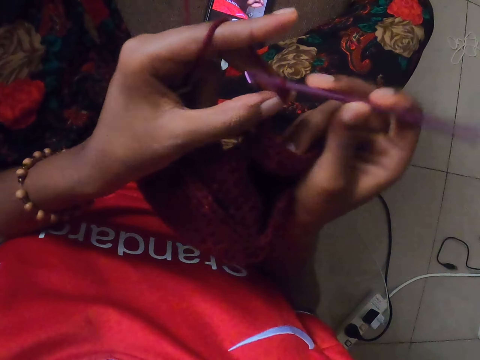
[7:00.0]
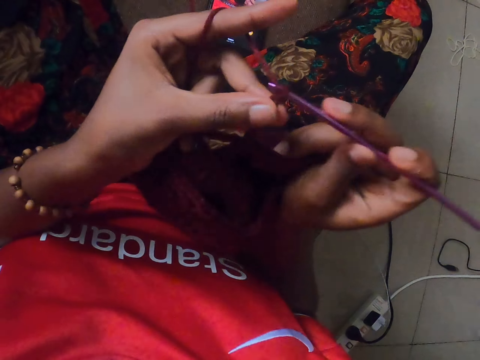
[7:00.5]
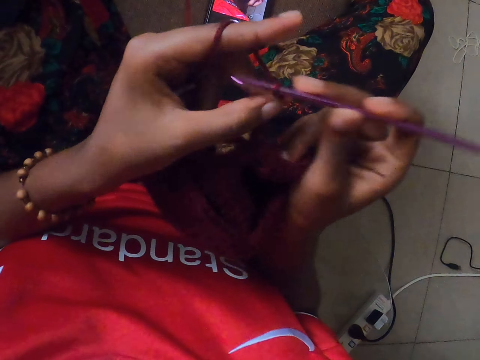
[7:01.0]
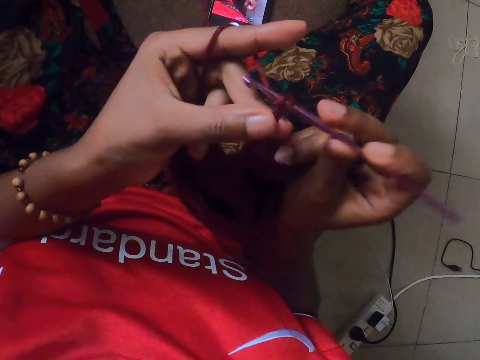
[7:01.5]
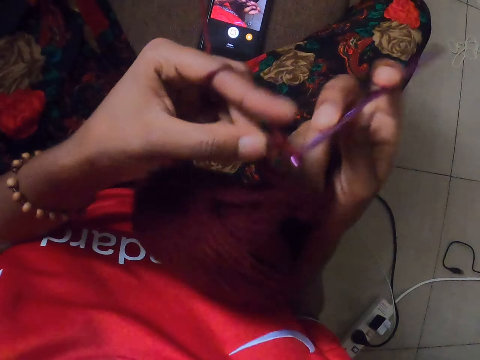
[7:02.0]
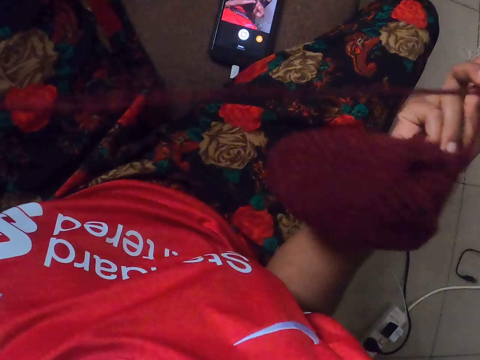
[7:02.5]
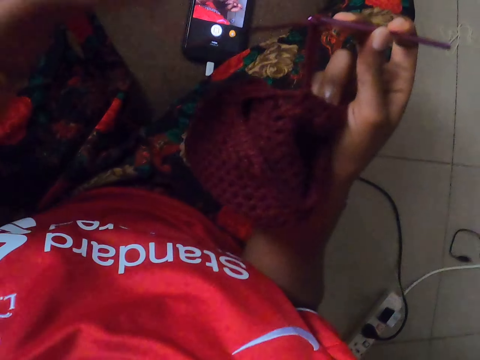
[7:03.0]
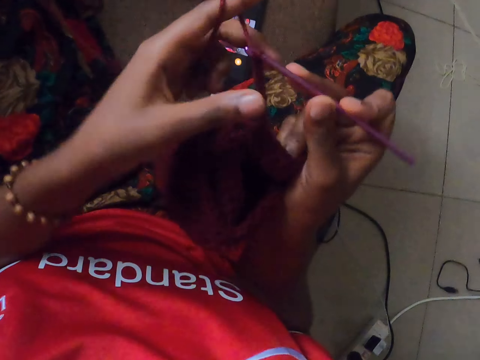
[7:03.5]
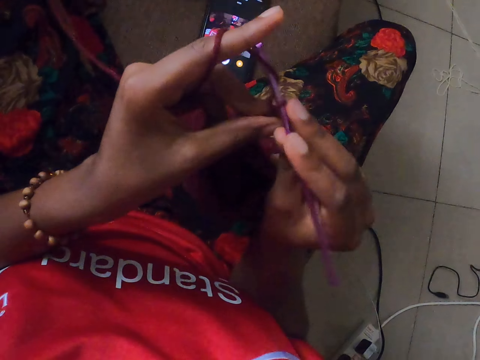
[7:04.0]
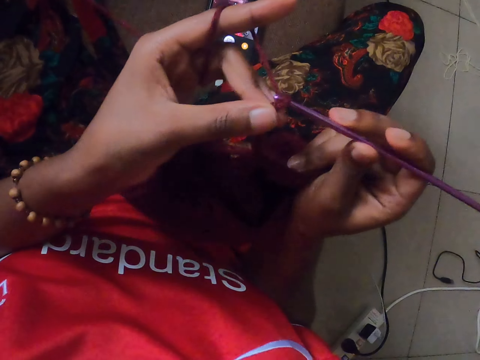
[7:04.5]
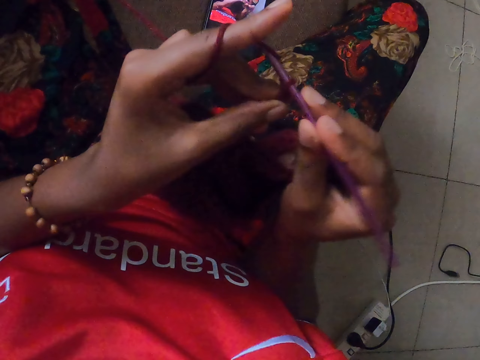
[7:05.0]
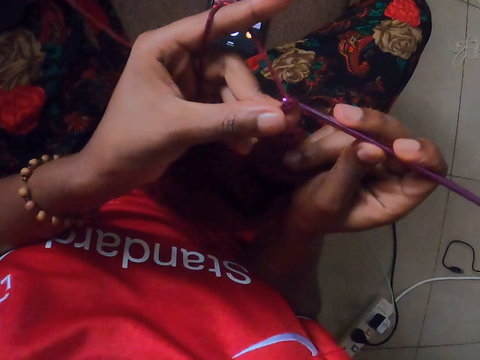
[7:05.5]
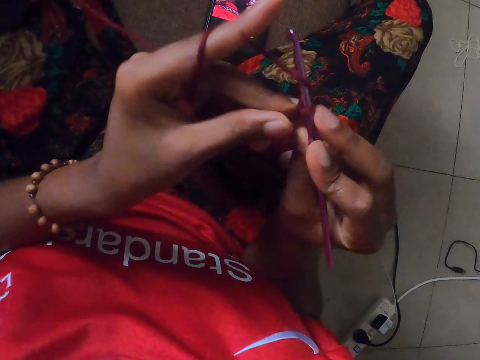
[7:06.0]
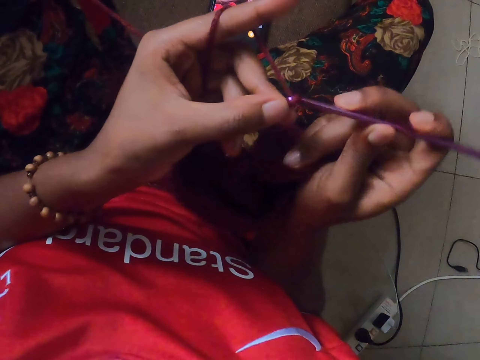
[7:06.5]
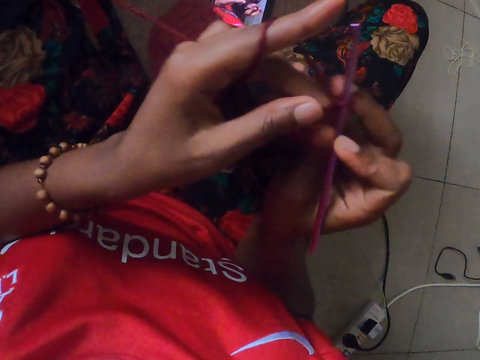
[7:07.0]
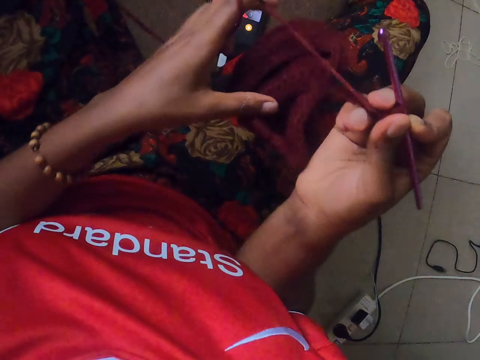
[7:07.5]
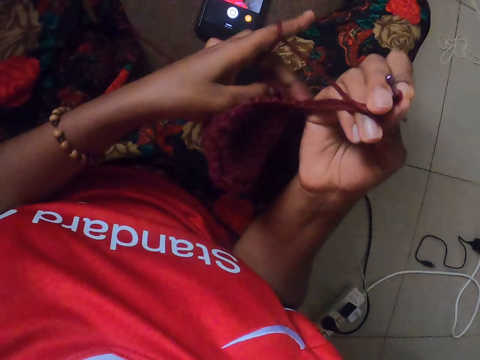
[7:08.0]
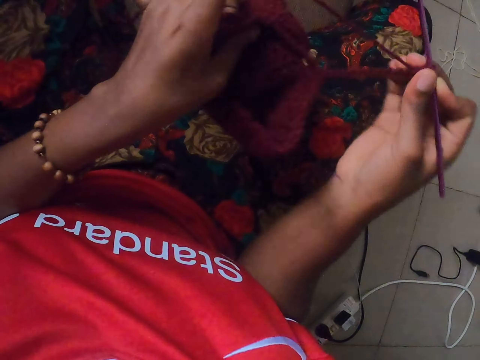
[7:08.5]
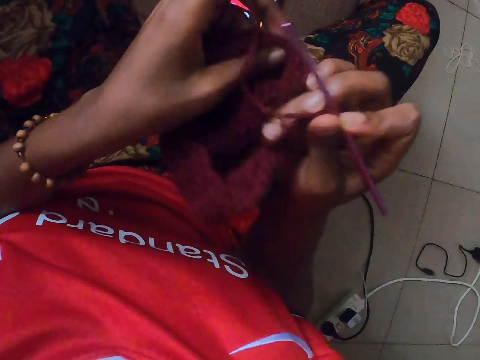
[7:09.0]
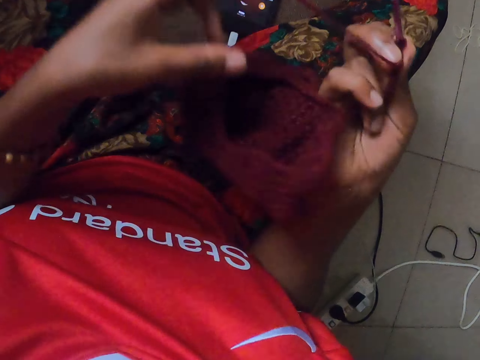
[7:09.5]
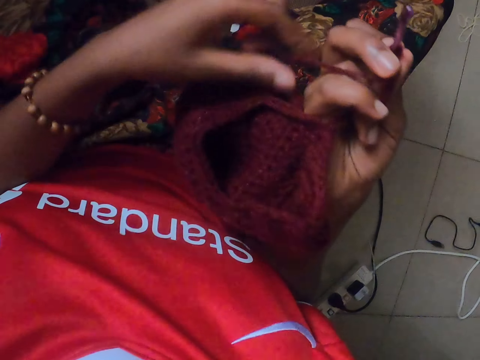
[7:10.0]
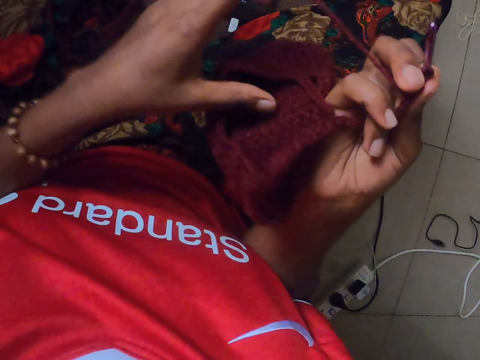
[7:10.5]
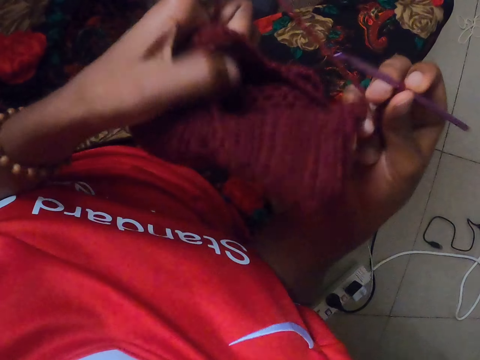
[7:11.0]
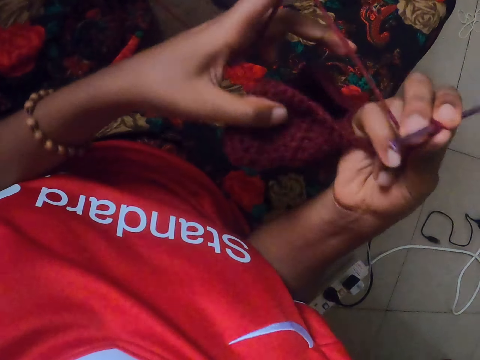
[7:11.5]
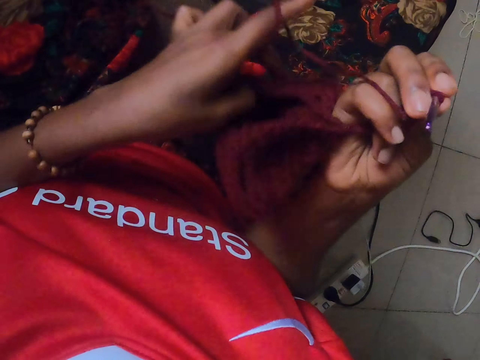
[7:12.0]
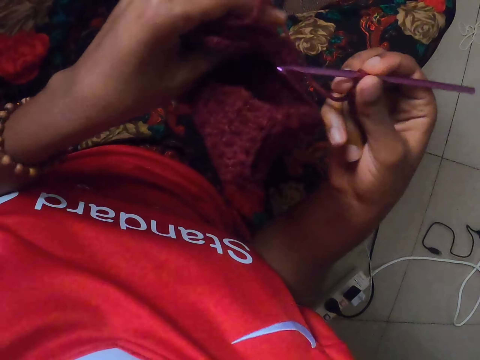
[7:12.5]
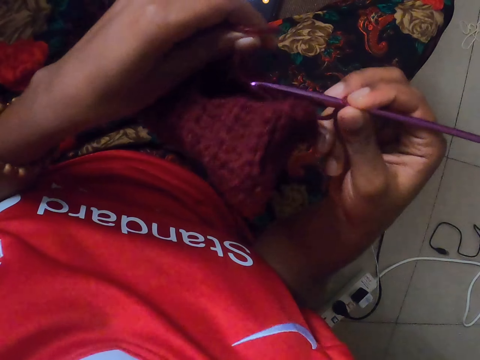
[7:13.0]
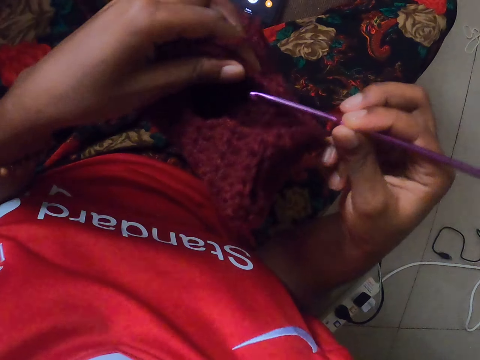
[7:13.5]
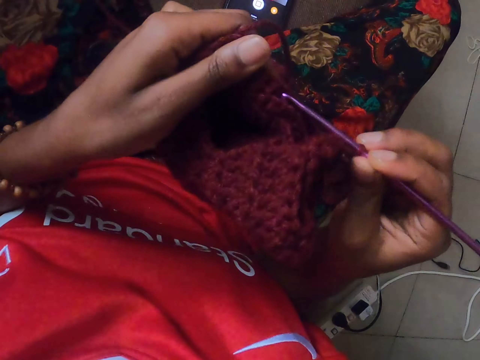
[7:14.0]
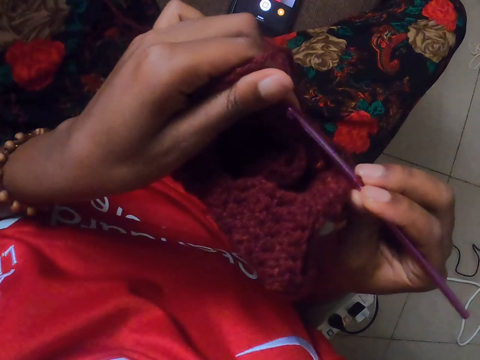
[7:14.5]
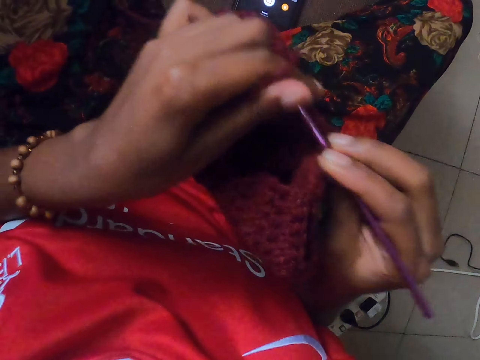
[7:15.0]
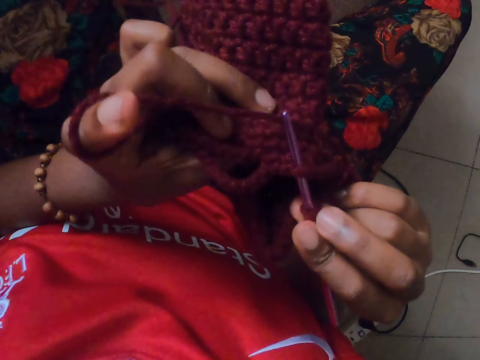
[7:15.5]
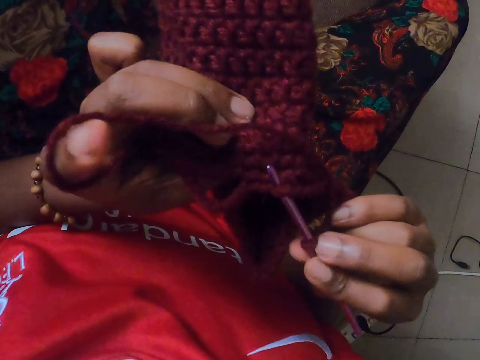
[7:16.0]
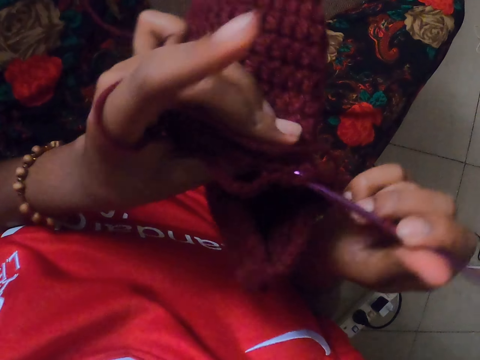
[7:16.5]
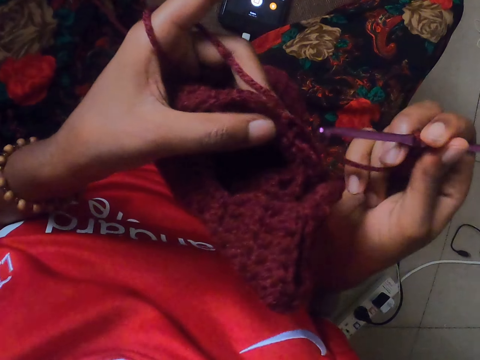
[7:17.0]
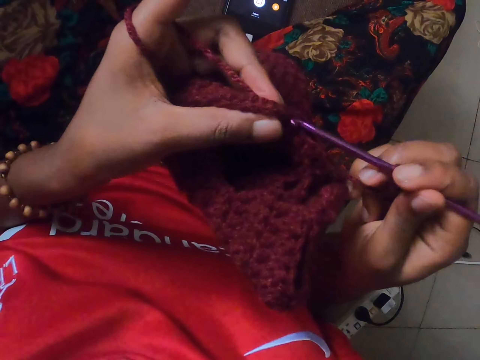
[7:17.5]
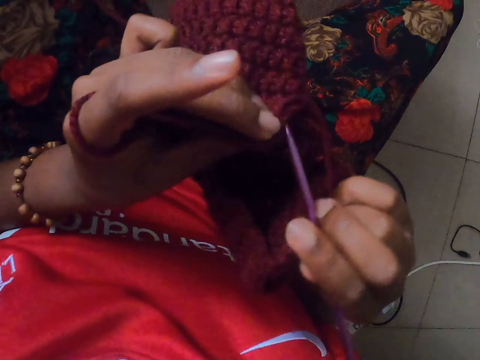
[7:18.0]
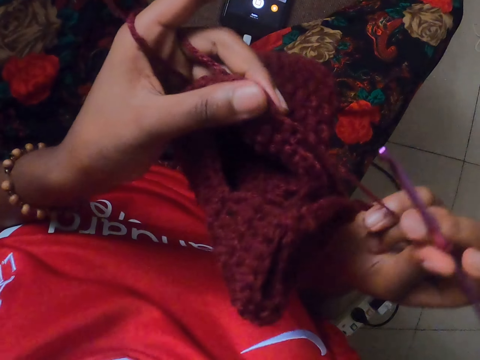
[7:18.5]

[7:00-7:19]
The camera wearer stretches the material. They knit the material. They adjust the material. They stretch the material. They knit the material.

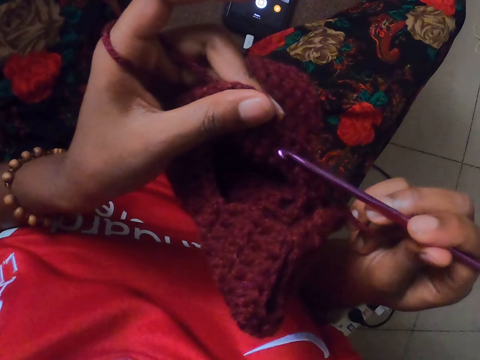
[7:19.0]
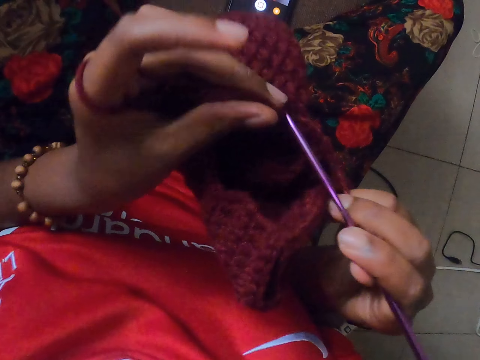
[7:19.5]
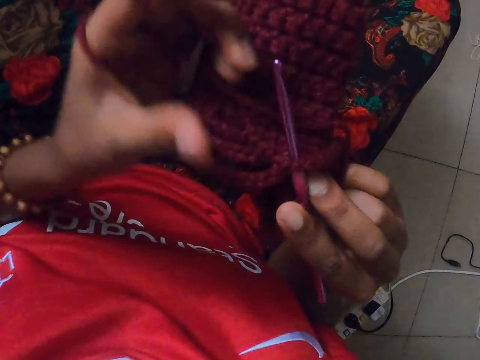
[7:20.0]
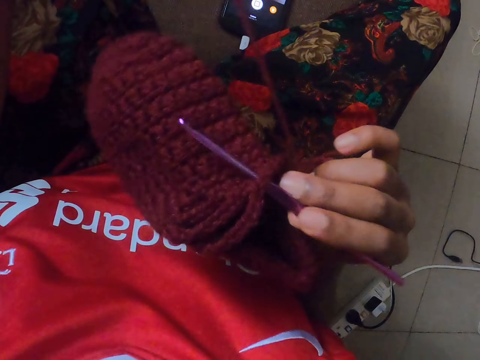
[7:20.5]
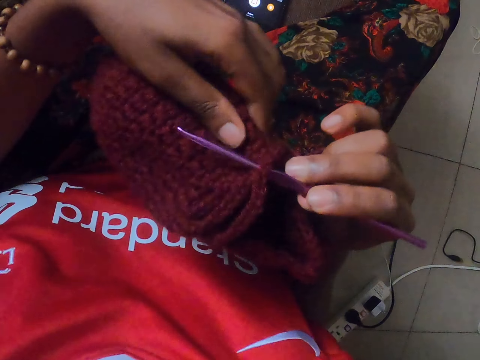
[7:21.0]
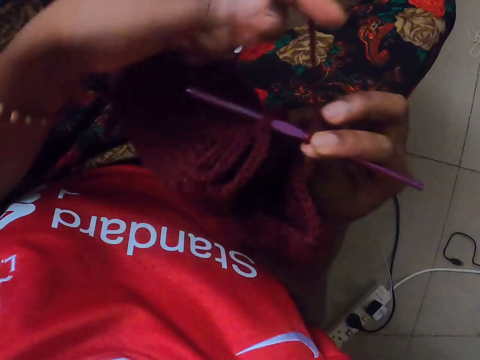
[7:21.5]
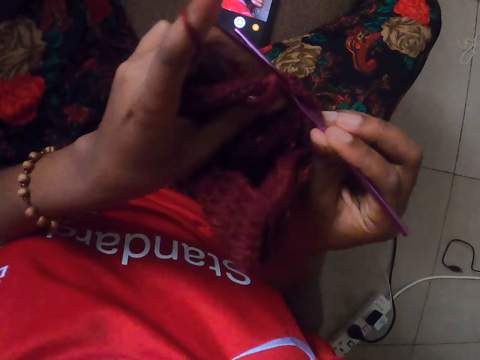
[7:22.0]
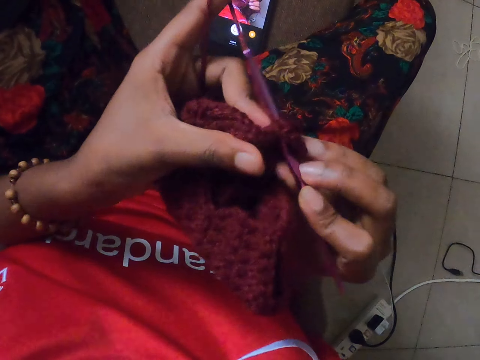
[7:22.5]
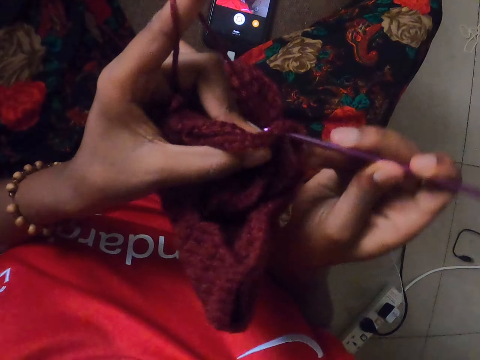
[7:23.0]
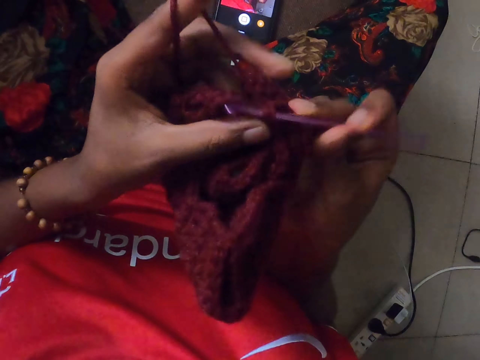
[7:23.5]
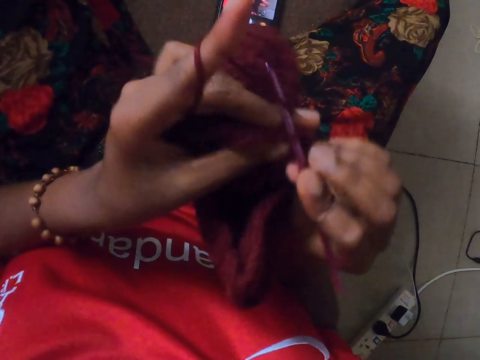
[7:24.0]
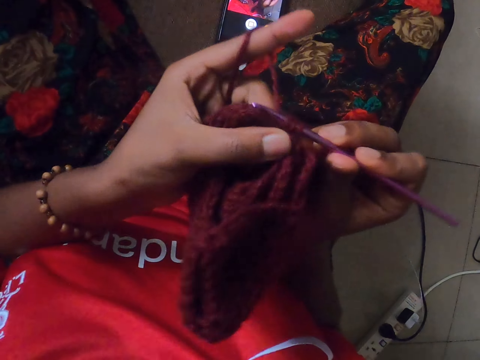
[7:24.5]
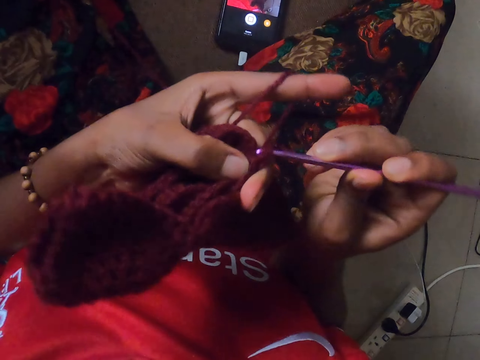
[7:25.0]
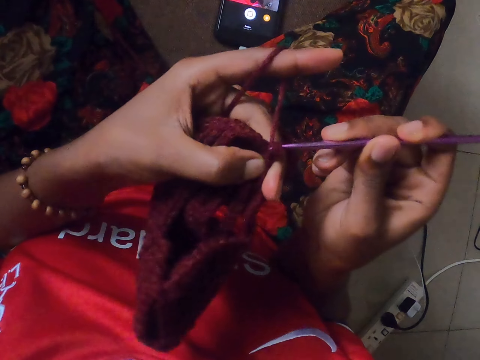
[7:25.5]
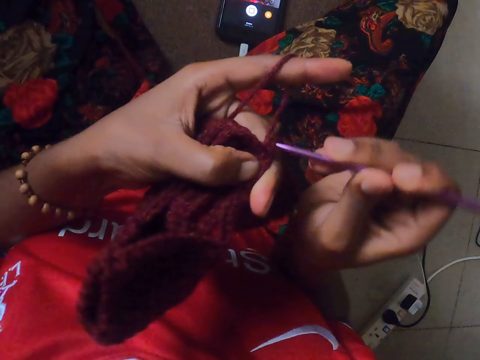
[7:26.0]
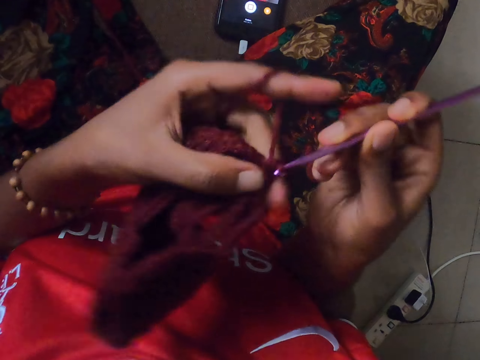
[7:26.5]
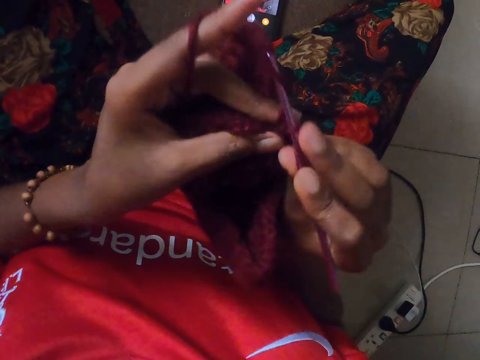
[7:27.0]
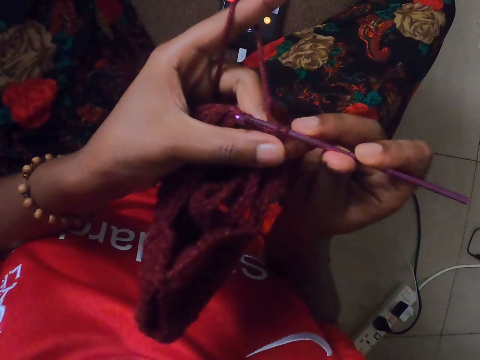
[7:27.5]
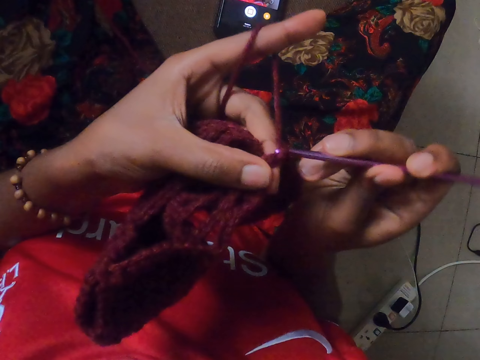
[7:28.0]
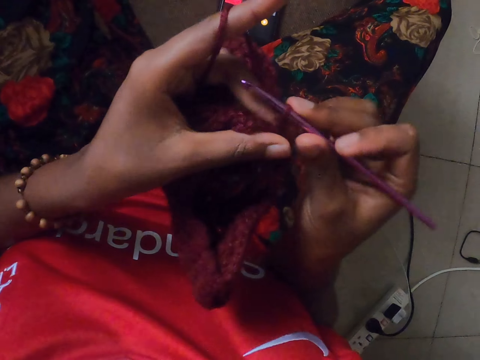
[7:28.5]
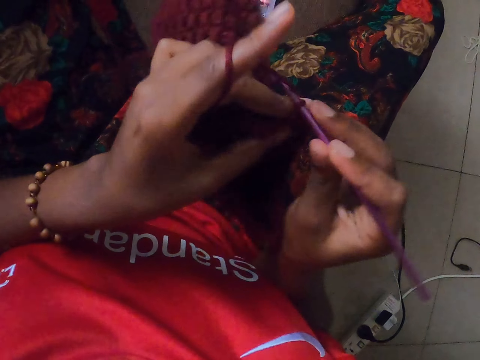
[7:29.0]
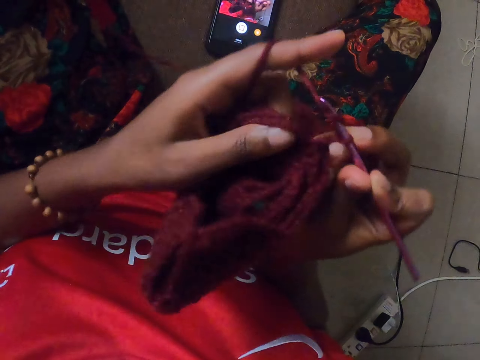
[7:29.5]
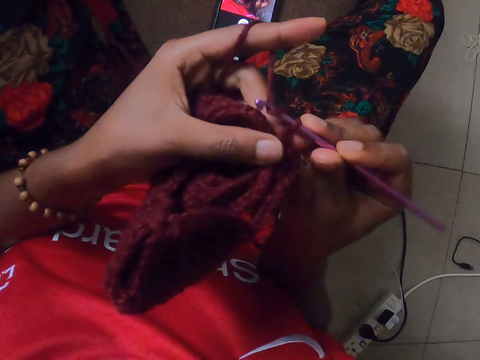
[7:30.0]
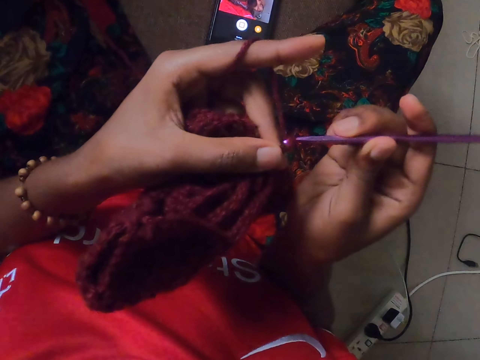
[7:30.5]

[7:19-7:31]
The camera wearer stretches the material.
